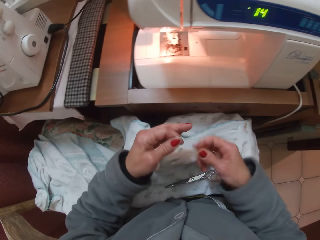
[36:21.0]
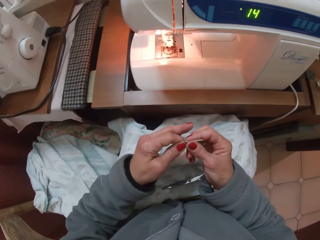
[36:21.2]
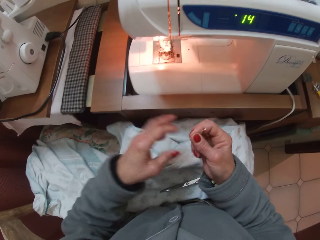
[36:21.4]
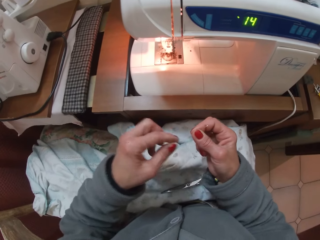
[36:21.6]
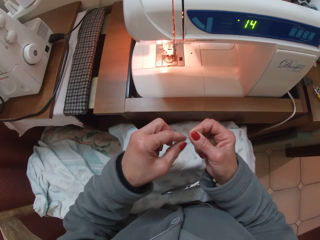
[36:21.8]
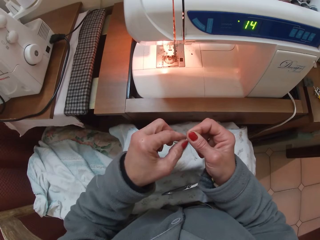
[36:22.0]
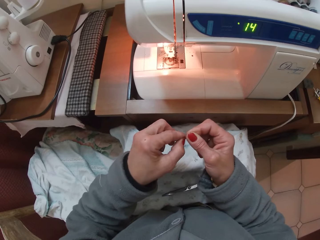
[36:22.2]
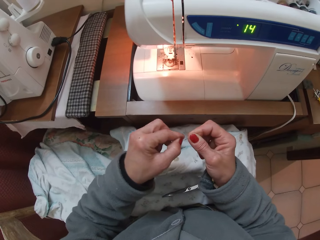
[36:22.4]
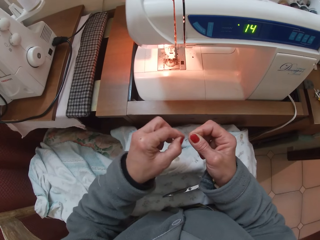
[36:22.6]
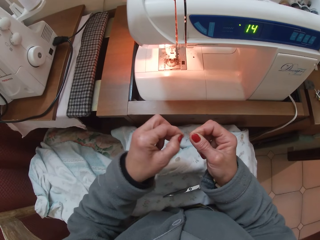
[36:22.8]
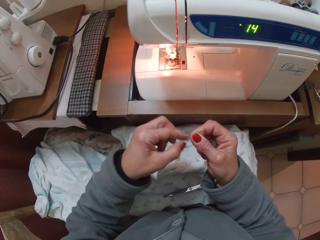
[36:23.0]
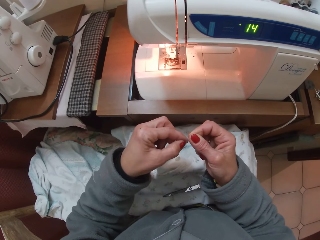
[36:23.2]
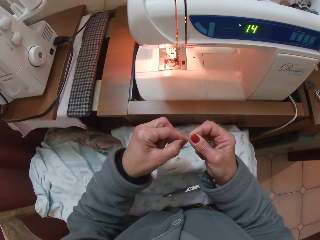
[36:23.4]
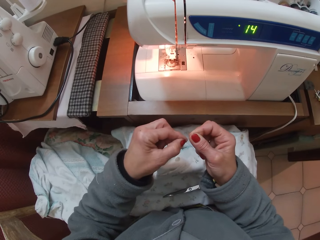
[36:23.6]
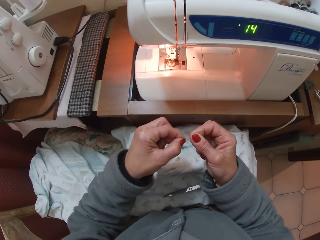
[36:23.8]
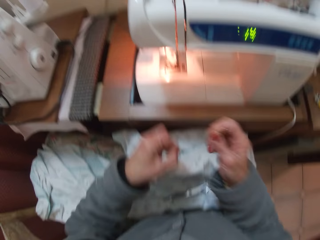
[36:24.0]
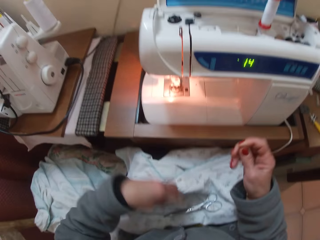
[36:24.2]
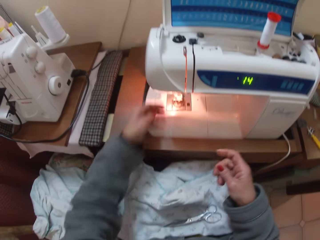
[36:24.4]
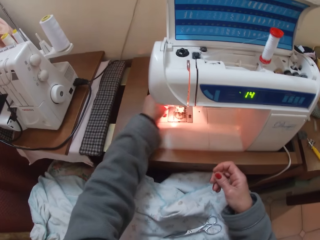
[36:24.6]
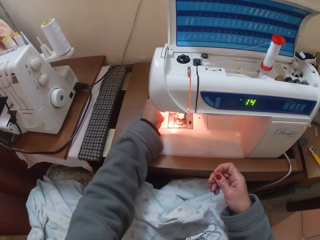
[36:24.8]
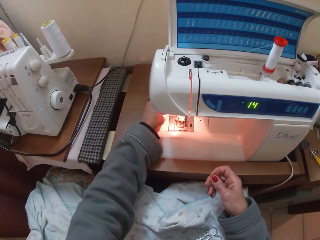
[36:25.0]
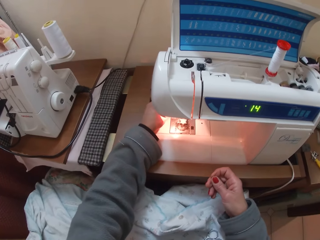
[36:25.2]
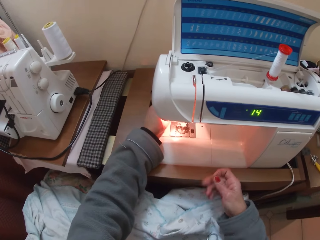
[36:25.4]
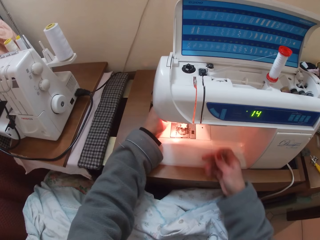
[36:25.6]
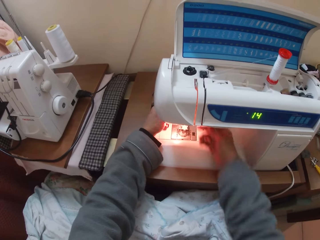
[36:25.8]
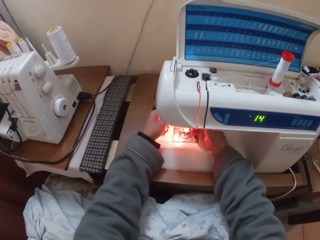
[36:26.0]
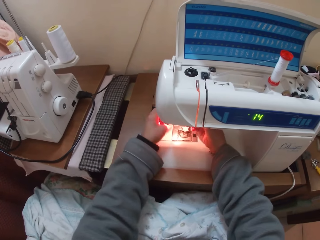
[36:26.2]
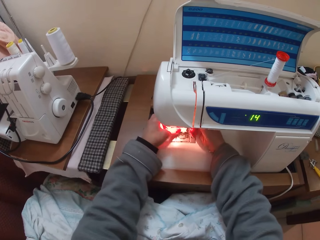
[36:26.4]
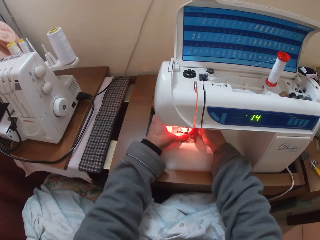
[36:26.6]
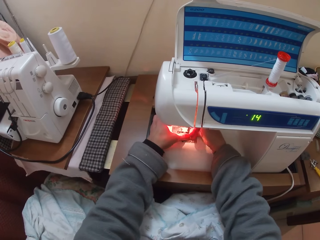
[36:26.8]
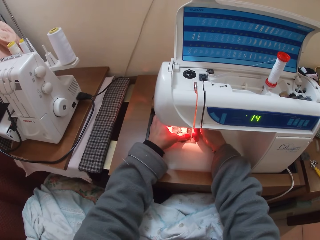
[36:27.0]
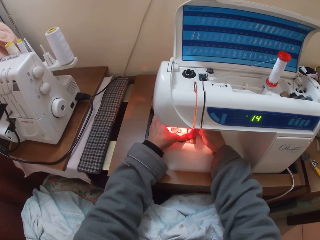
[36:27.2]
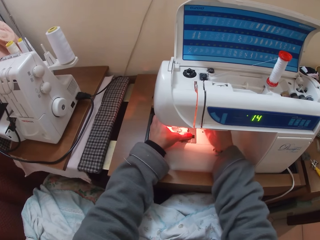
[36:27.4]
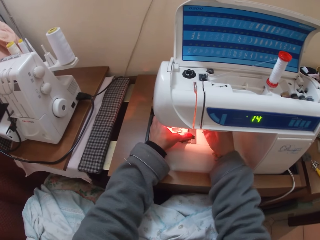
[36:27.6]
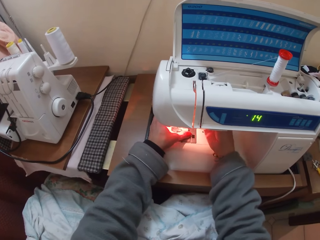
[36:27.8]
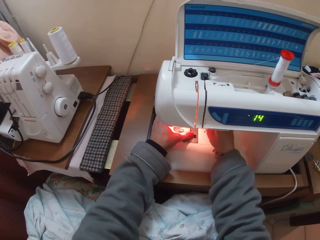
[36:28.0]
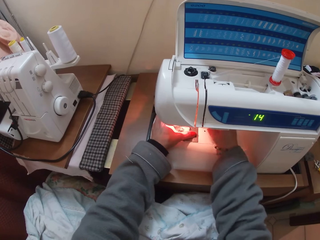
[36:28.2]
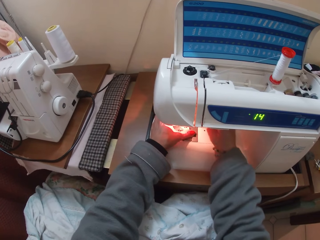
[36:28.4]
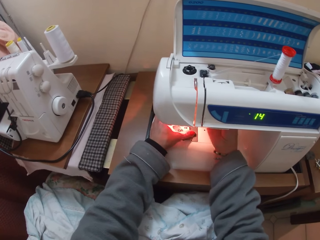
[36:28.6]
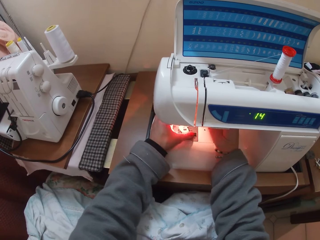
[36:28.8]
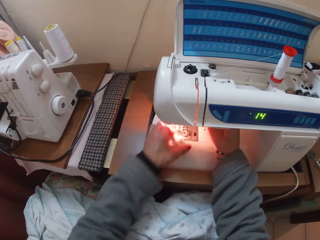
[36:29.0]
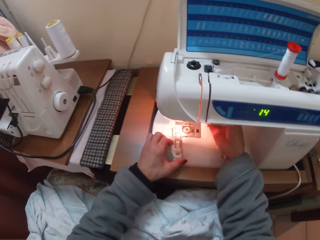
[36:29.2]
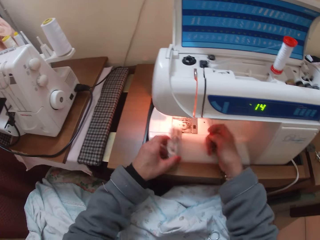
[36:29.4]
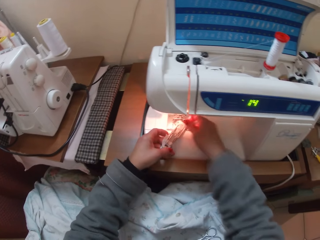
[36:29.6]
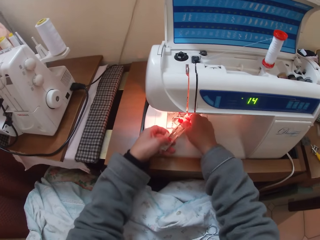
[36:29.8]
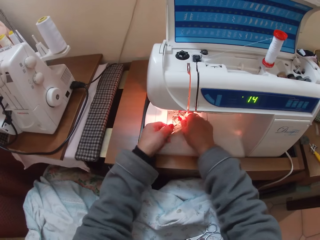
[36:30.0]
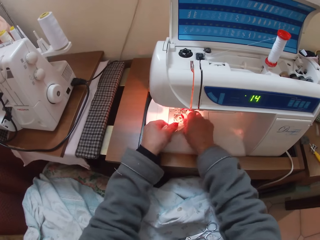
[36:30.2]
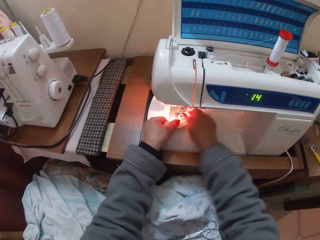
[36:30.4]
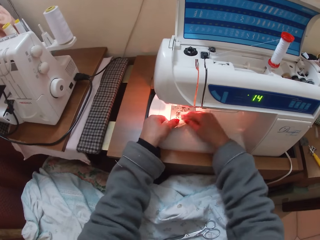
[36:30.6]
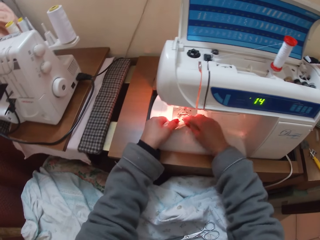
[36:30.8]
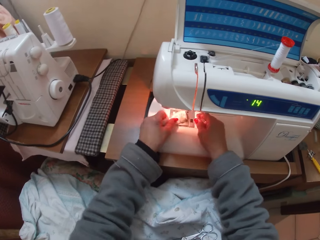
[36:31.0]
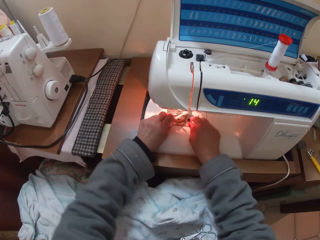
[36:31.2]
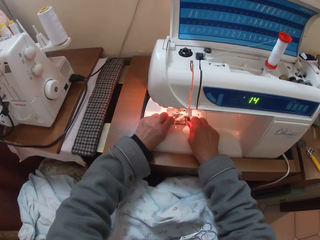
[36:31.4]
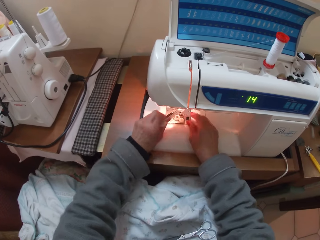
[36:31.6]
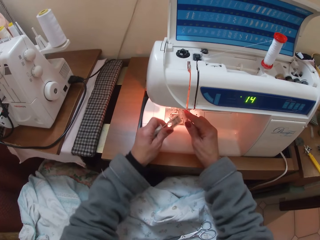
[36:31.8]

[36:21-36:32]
The camera wearer drops the scissors on her lap. She holds the thread and needle. She collects the cut thread with her right hand from her left hand. She stretches the cut thread with her left hand. She removes the thread from the needle. She runs the thread on the presser foot lever of the sewing machine with her hands. She pulls out the bobbin case off the sewing machine. She pulls the thread. She opens the bobbin case. She pours out the bobbin on the sewing machine.

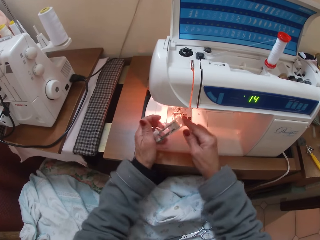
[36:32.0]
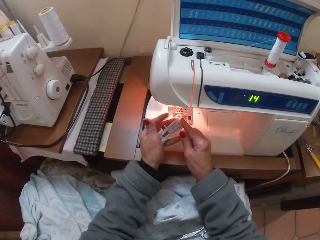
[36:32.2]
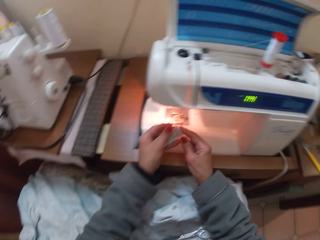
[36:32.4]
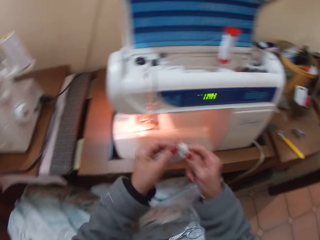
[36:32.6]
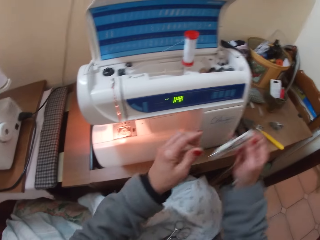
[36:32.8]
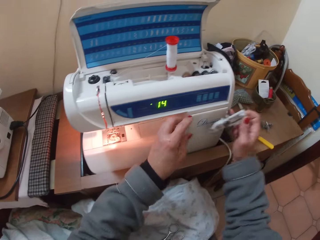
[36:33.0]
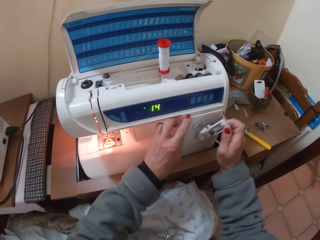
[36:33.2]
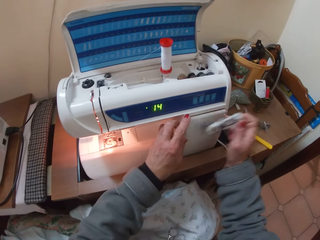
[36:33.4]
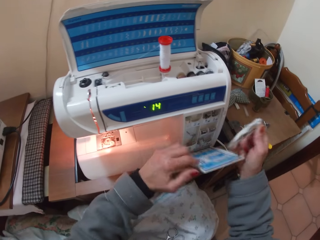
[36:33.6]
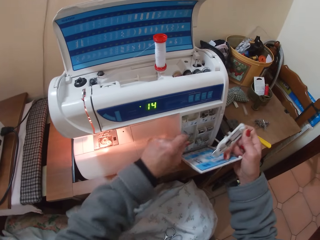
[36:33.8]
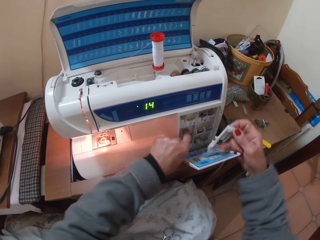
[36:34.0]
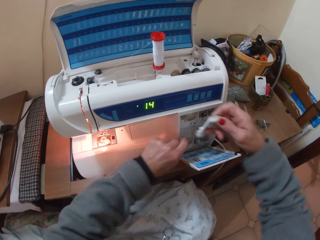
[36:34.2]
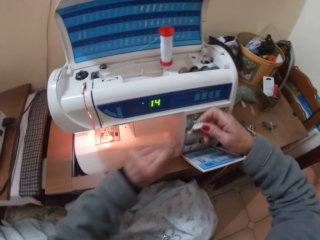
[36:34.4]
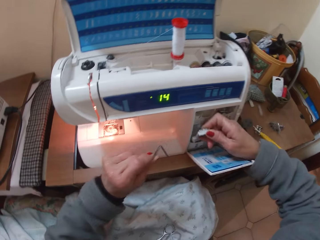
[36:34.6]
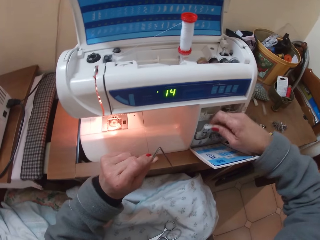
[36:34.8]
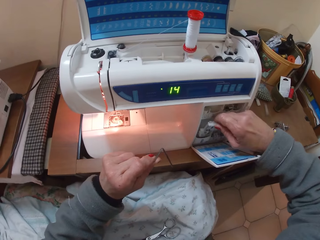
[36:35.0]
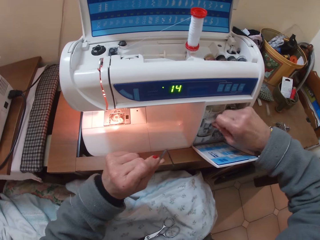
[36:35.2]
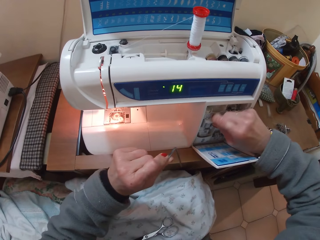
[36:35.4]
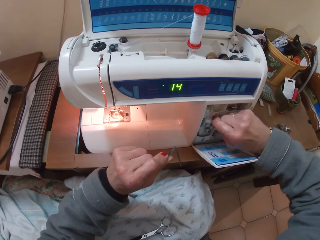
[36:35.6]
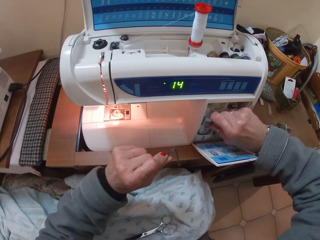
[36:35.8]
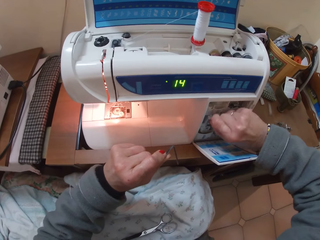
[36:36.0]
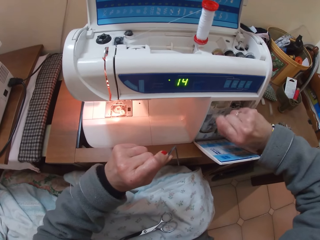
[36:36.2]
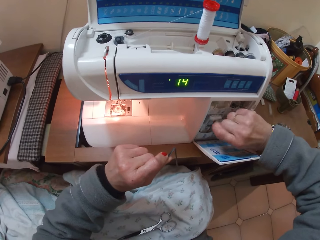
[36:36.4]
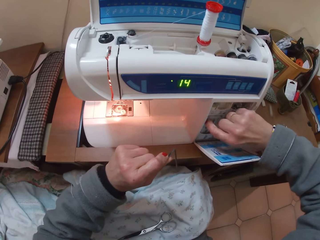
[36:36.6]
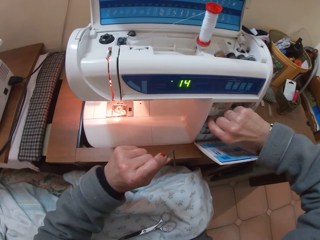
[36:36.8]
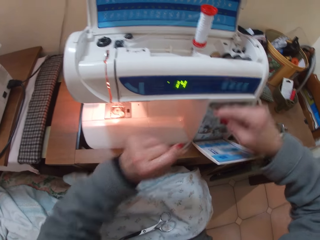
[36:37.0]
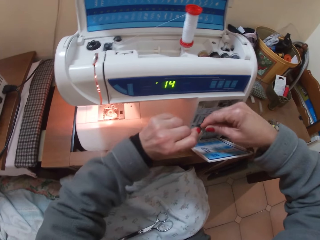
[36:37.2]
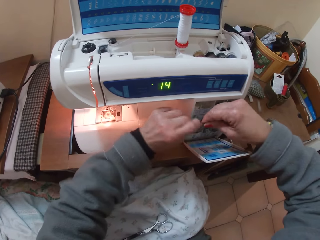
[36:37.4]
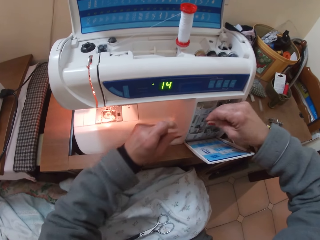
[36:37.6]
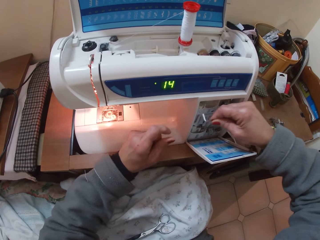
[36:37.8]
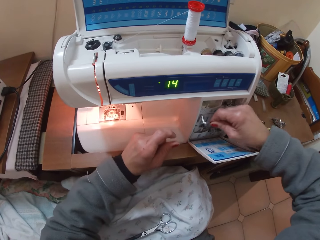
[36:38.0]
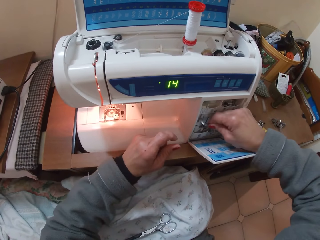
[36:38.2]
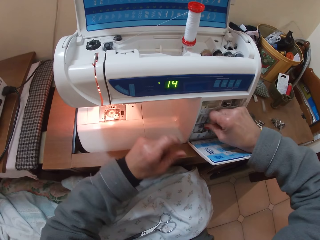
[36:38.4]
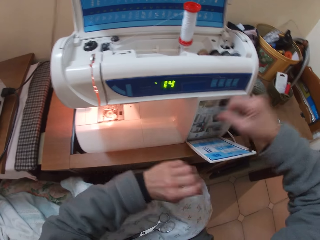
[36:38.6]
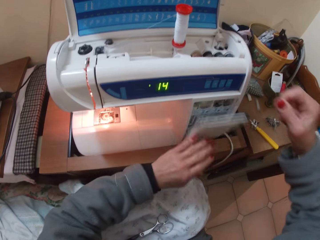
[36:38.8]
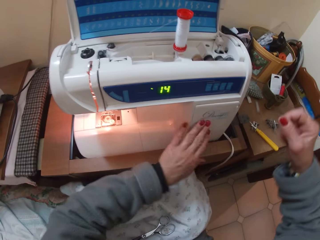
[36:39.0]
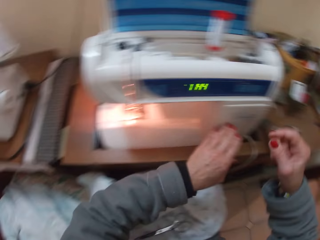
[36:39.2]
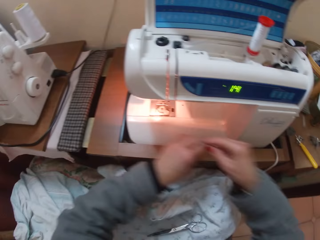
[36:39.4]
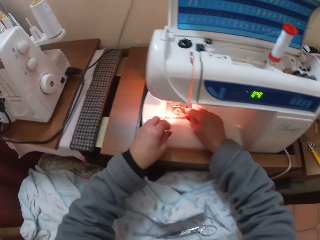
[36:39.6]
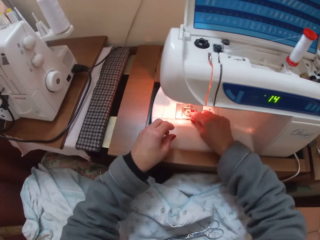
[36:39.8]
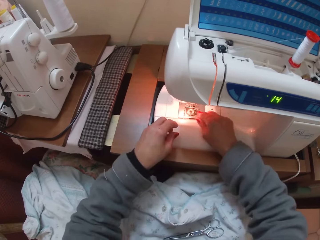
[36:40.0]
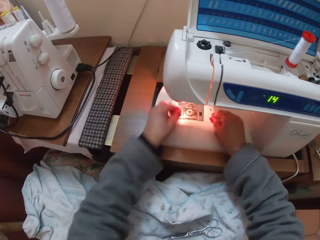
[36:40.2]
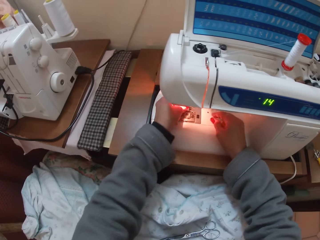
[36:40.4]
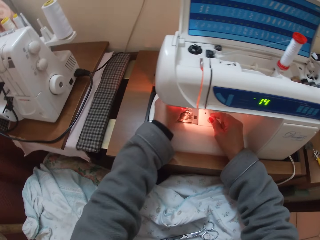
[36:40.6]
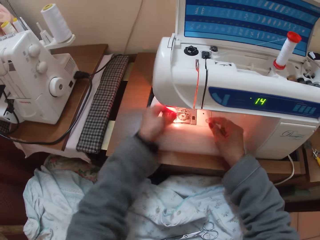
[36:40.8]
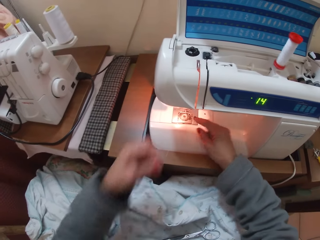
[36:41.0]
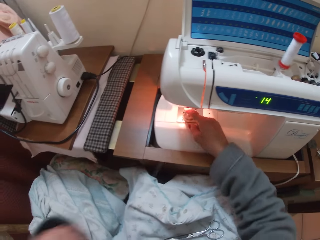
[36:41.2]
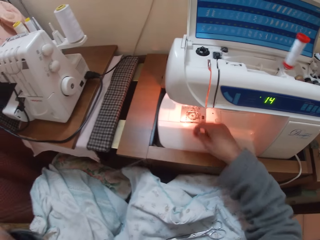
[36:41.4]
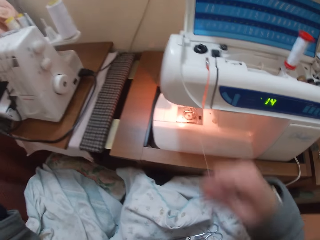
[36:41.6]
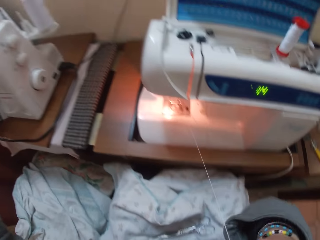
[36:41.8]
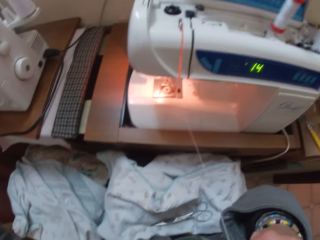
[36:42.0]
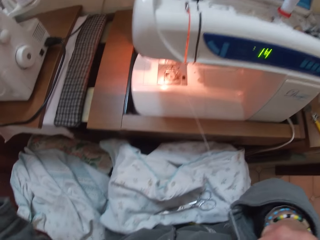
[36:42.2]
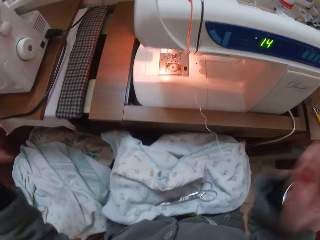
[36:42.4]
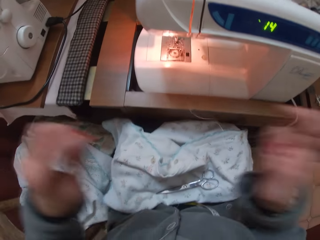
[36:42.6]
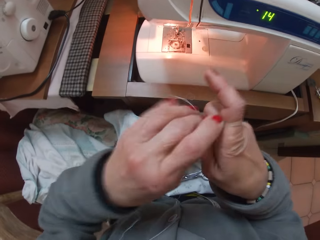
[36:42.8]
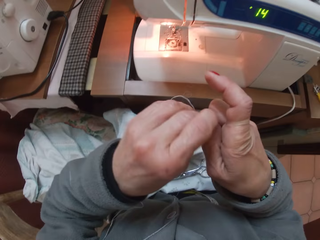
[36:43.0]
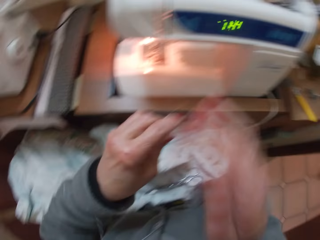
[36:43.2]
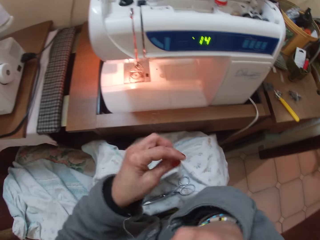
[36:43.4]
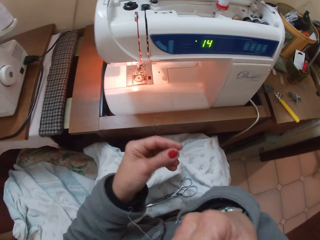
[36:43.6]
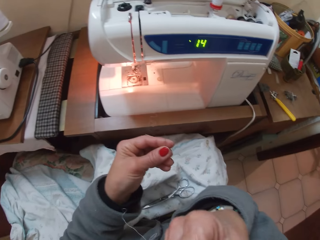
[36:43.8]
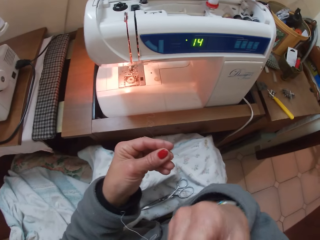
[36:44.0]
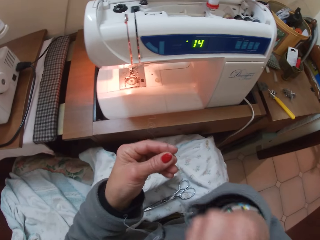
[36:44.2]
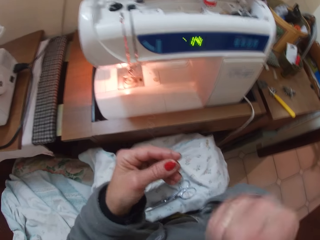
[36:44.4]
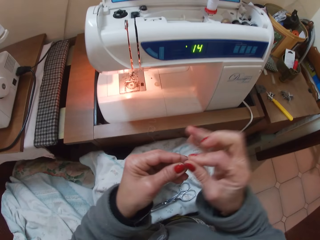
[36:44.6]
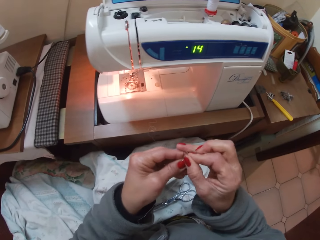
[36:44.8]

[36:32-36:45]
The camera wearer picks something. She covers the bobbin case. She opens a compartment of the sewing machine. She takes out an iron metal or tool from the compartment with her left hand. She places the tool in the sewing machine. She puts the bobbin case into the compartment with her right hand. She puts back the iron metal into the compartment. She closes the compartment. She takes a thread on the needle plate of the sewing machine with her right hand. She pulls a thread off the presser foot of the machine with her left hand. She puts a tool on the sewing machine. She holds the thread with her right hand. She puts the thread into her mouth with her right hand. She takes the needle with her left hand from her right hand. She threads the needle. She rubs her face with her right hand.
